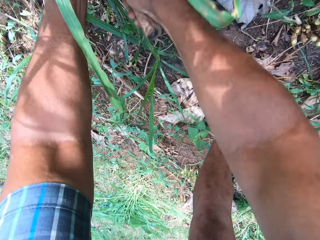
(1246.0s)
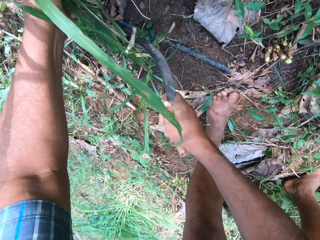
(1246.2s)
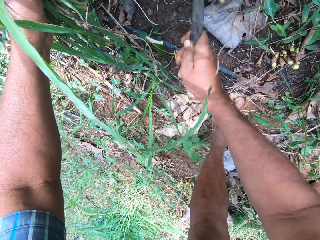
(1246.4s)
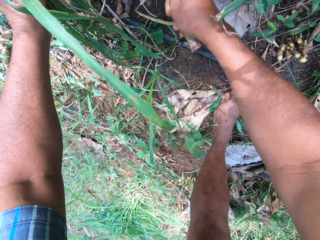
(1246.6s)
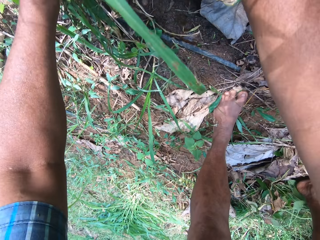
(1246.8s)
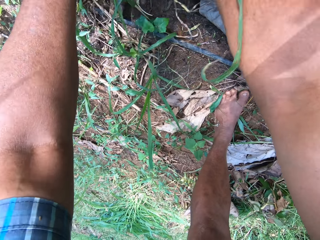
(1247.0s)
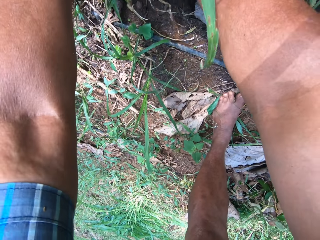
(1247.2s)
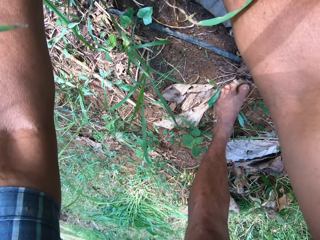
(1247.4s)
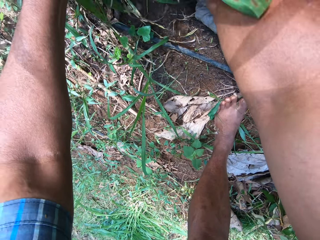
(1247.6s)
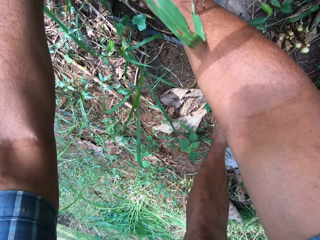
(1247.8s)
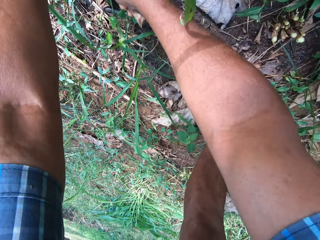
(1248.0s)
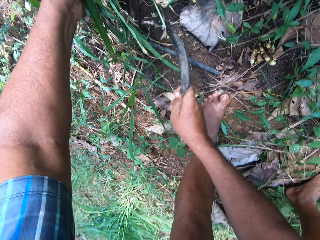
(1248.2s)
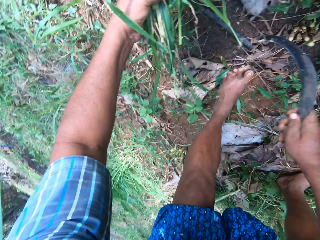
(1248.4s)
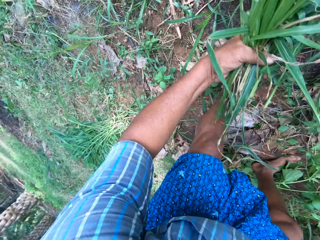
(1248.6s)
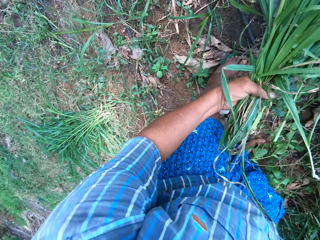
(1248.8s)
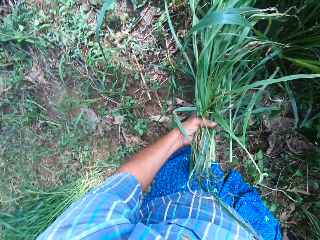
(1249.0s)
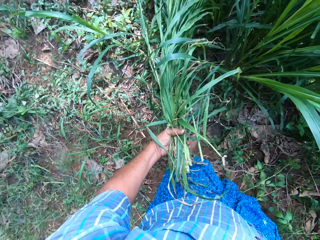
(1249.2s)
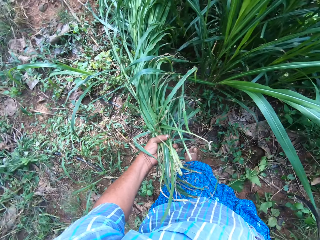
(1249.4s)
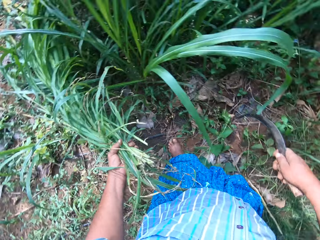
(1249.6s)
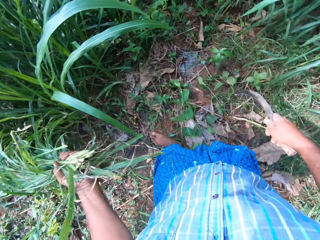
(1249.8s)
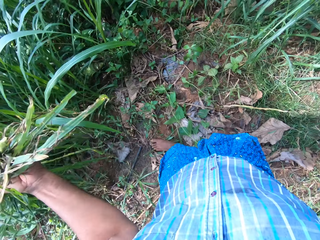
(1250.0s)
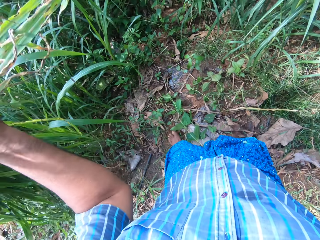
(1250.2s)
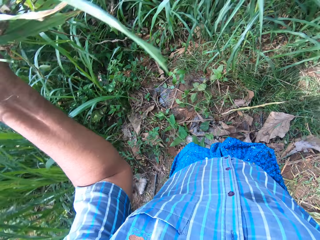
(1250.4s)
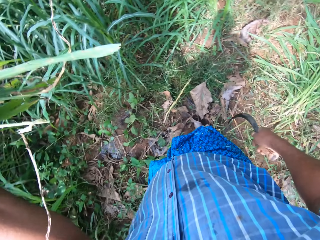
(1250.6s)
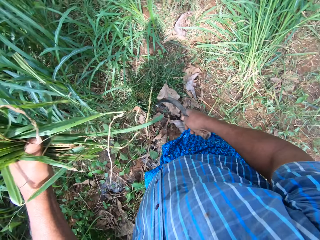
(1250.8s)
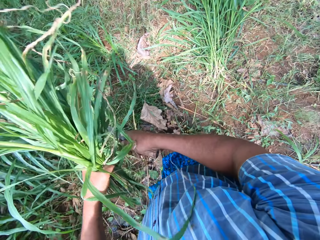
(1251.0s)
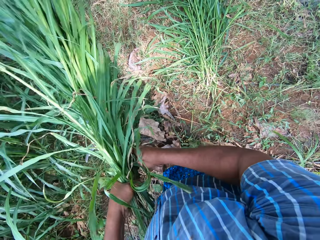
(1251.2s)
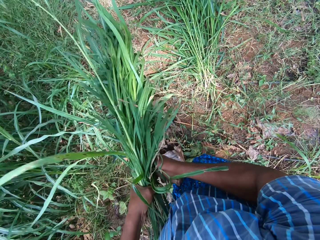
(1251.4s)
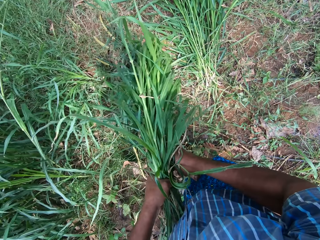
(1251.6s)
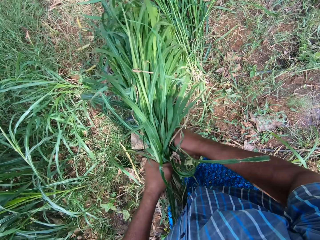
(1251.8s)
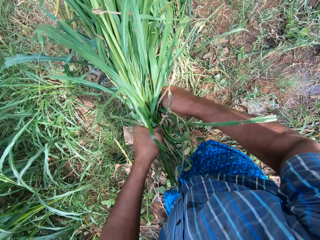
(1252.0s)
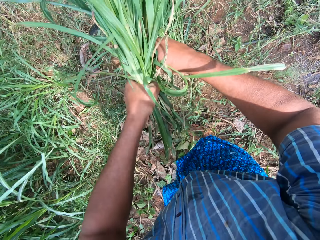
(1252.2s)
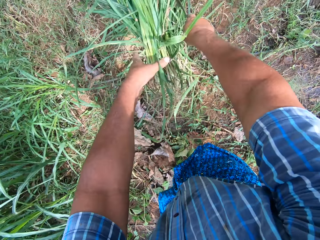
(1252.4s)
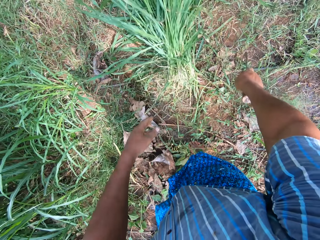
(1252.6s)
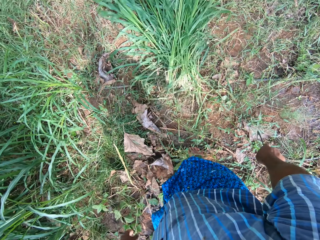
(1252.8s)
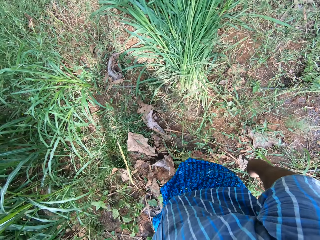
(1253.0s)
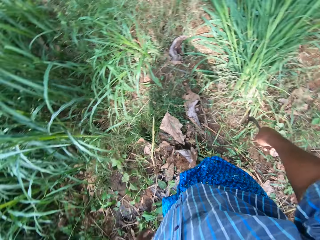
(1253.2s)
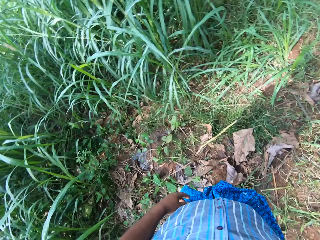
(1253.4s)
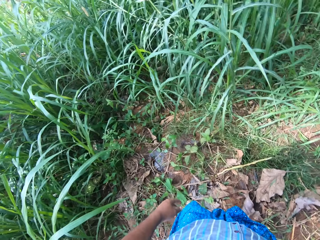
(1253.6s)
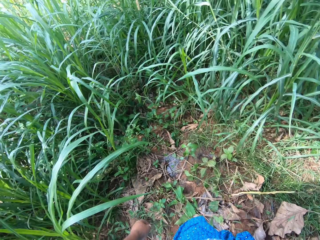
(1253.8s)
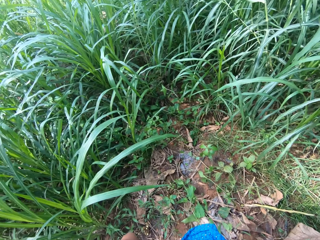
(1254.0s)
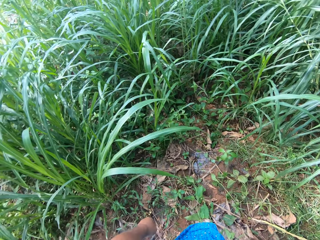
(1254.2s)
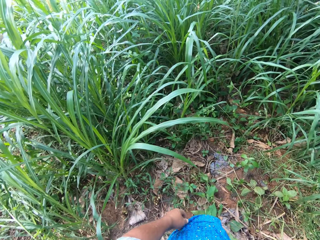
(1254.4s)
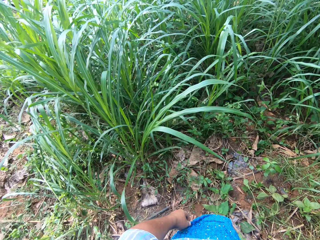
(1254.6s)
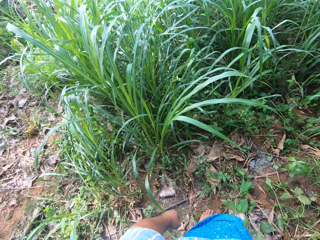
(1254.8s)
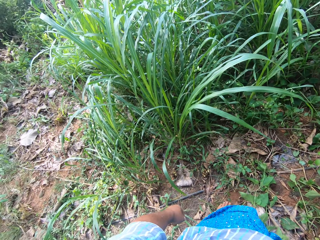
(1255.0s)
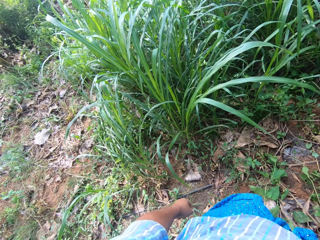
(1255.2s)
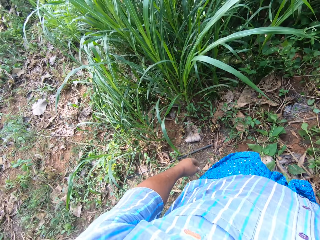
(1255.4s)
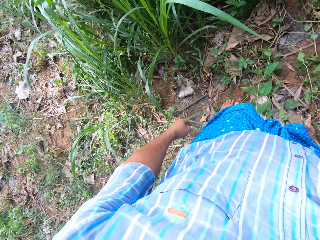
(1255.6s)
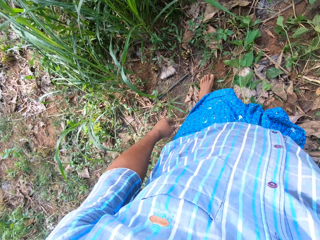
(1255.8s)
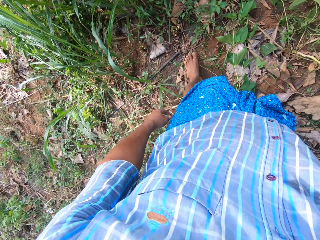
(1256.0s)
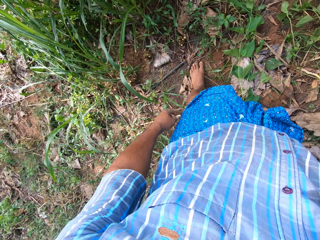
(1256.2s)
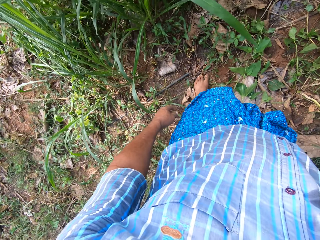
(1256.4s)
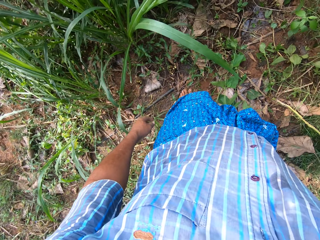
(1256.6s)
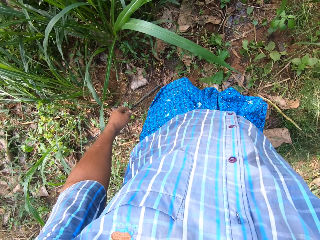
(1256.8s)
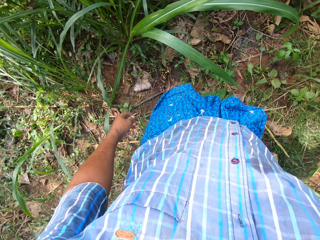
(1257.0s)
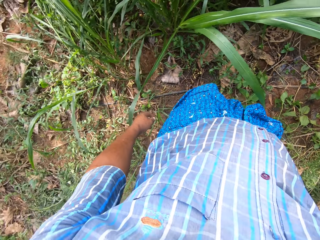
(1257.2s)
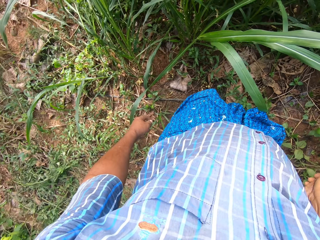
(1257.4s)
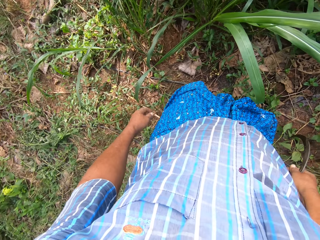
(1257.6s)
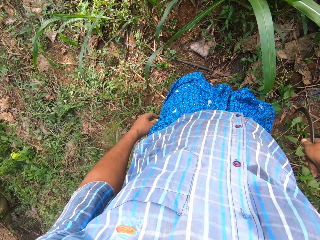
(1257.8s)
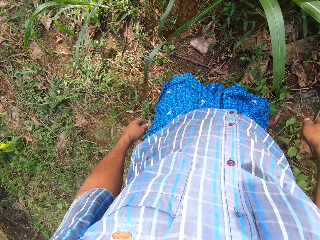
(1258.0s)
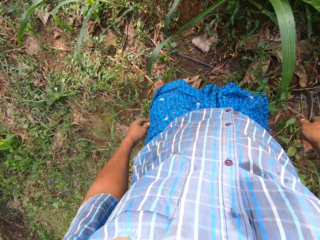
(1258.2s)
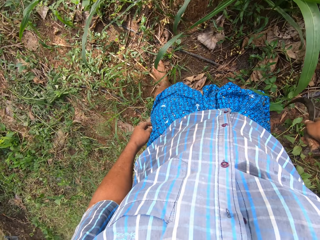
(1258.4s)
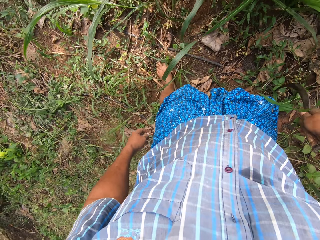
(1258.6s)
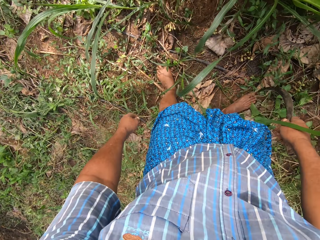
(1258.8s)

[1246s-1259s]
The camera wearer holds Napier grass with his two hands. He drops the grass on the ground. He moves a few steps.

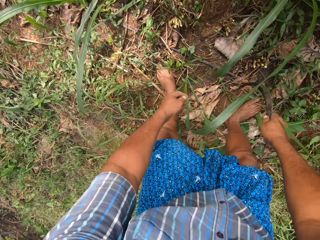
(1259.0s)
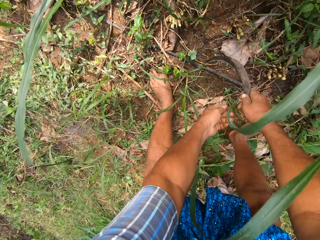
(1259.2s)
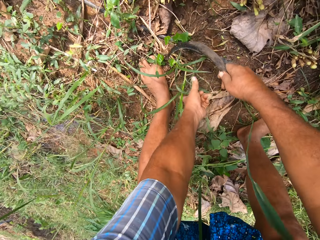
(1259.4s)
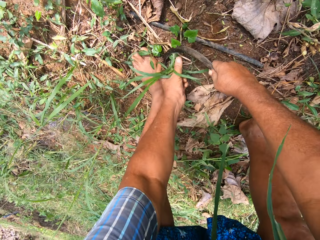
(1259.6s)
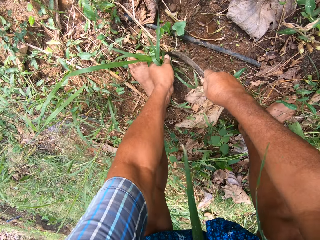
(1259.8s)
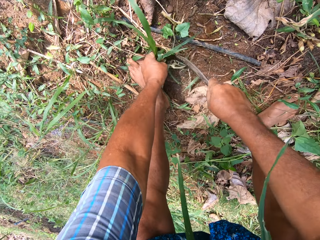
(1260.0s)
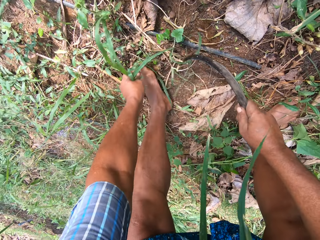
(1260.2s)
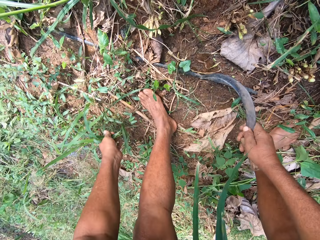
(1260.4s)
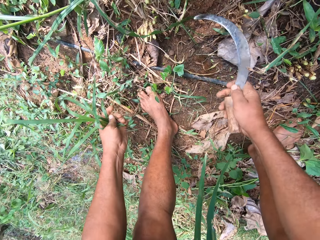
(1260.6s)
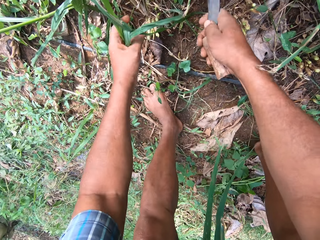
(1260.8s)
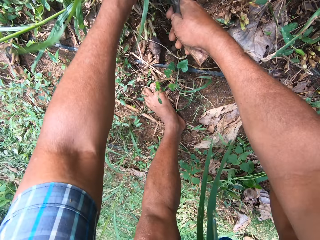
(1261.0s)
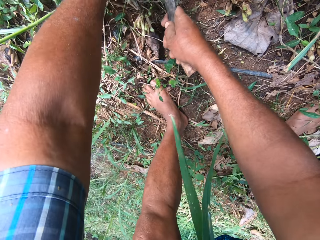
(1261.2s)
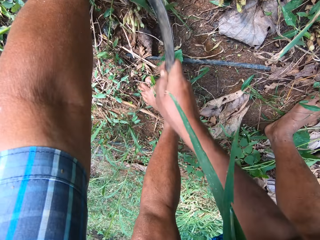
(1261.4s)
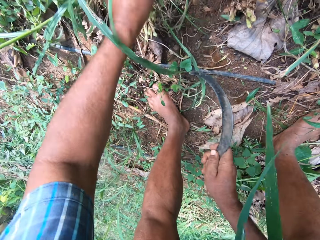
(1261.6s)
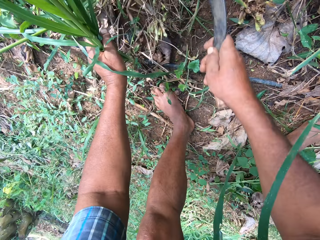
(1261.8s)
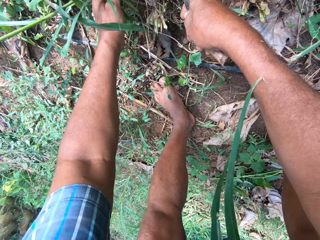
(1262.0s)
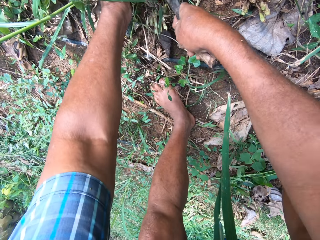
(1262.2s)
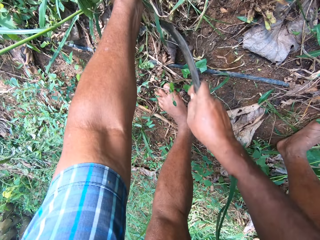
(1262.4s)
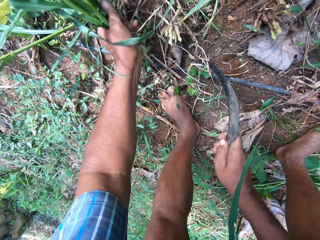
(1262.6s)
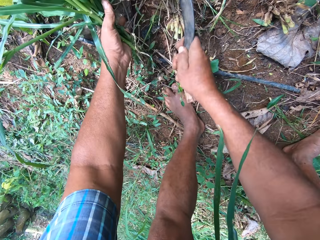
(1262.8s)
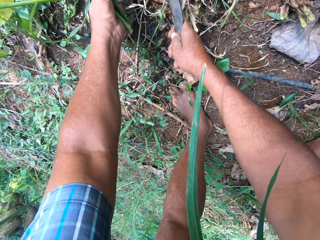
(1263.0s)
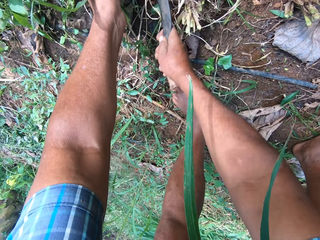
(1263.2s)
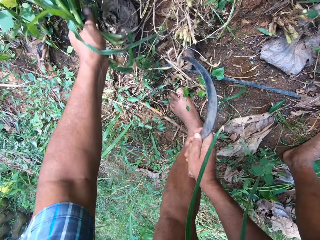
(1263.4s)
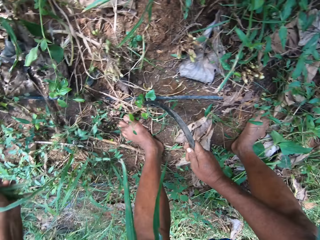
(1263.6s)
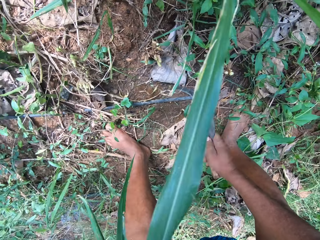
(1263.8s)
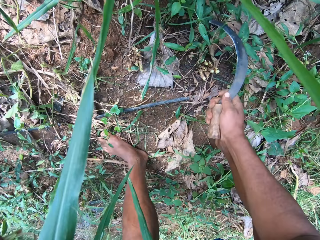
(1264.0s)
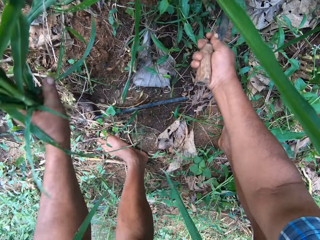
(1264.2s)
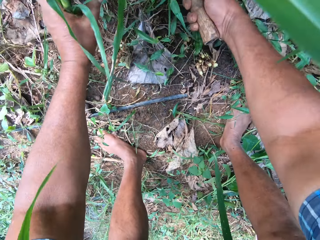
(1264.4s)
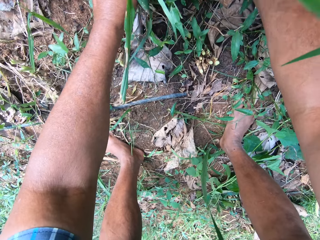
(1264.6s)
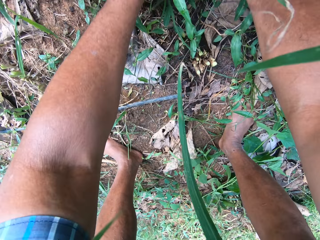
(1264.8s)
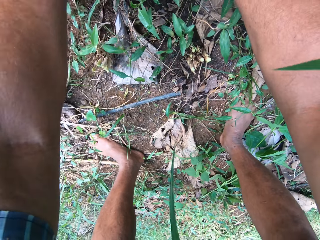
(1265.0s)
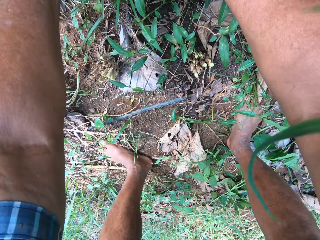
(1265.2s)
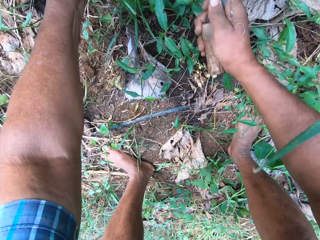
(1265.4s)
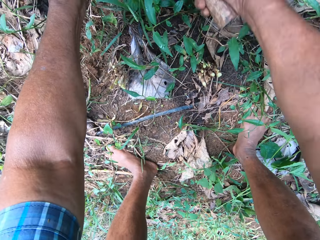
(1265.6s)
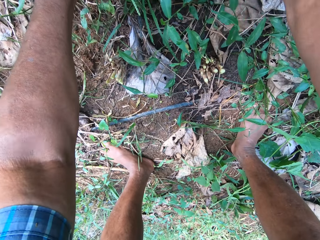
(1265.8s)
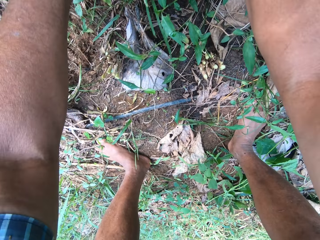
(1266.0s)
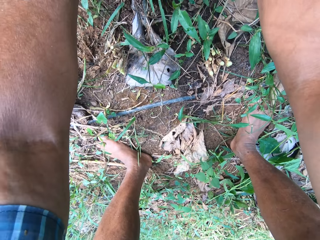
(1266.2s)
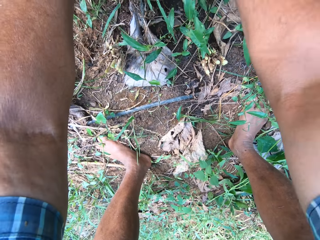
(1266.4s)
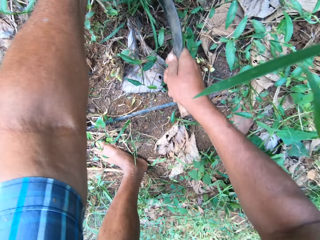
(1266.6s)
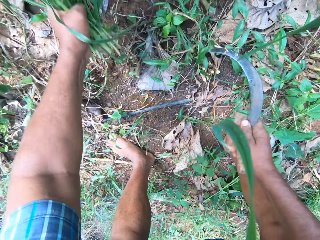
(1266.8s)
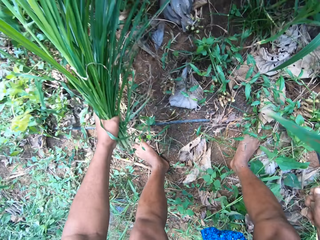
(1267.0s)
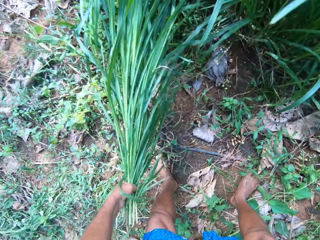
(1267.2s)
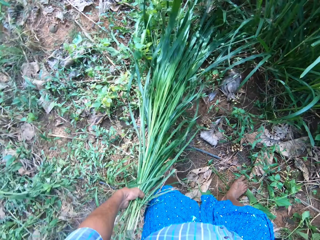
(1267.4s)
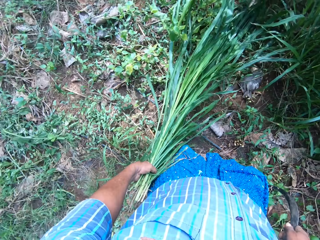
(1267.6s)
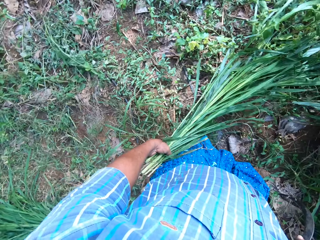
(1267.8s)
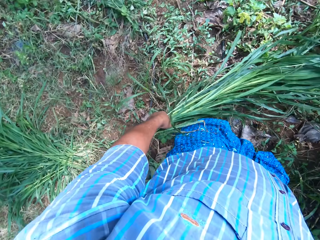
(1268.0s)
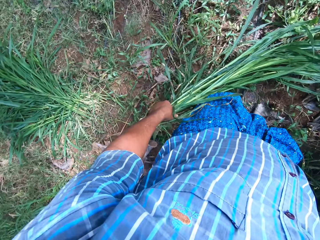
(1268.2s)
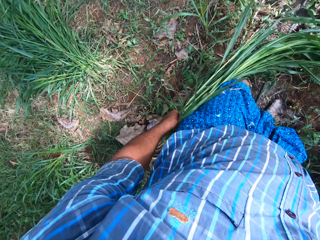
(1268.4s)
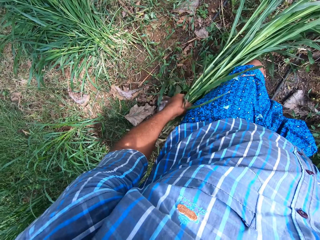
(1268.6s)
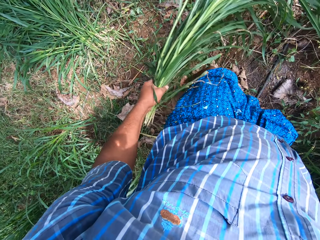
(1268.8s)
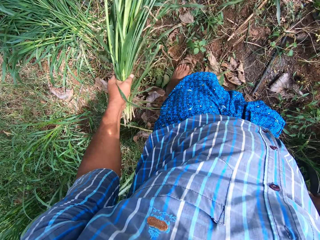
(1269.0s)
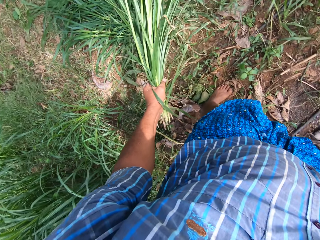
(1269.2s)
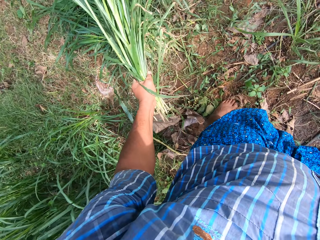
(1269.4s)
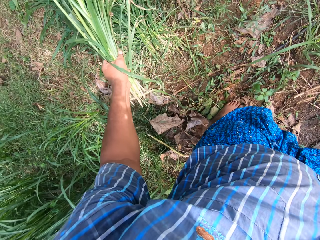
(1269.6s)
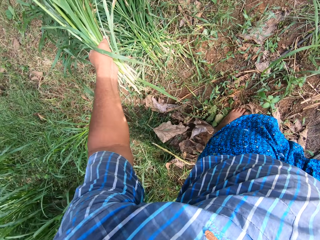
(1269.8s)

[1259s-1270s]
The camera wearer cuts Napier grass with the sickle in his right hand.
